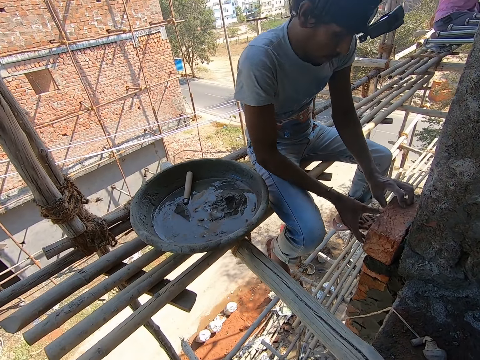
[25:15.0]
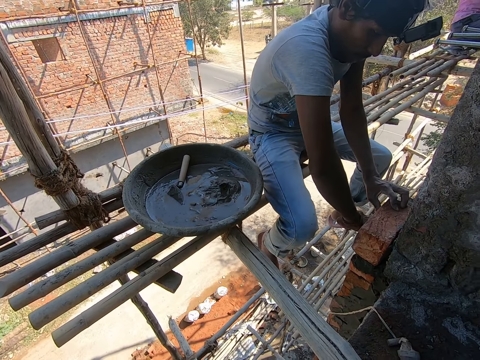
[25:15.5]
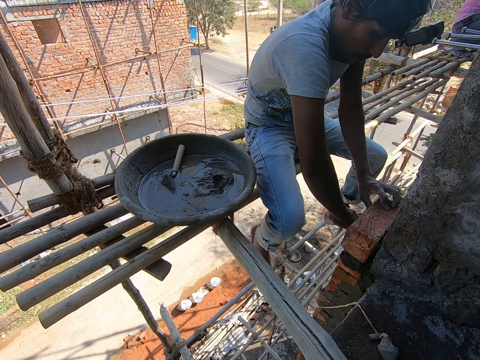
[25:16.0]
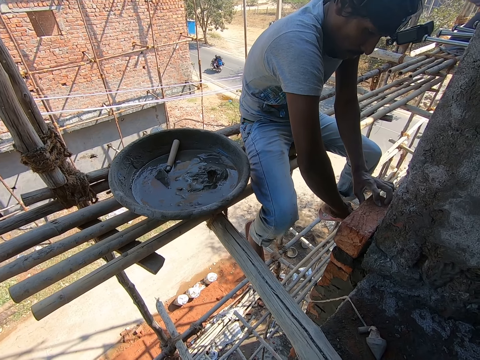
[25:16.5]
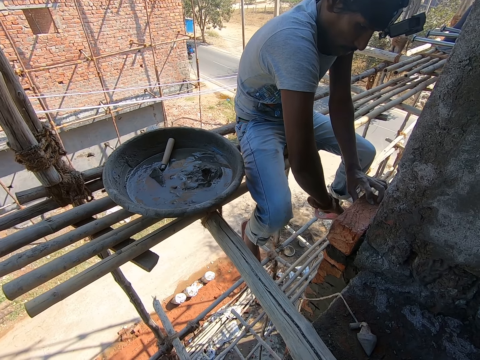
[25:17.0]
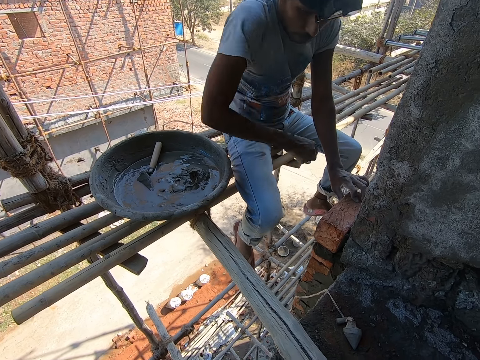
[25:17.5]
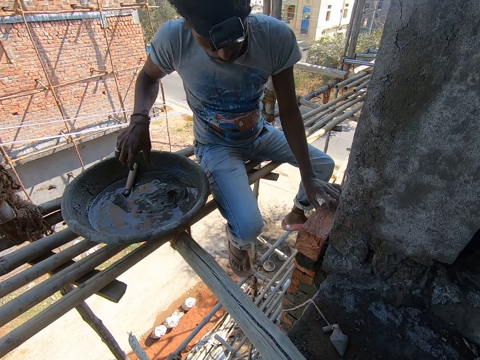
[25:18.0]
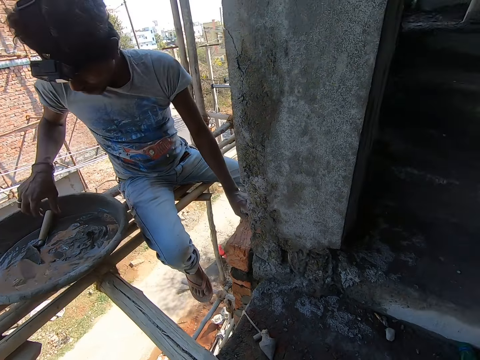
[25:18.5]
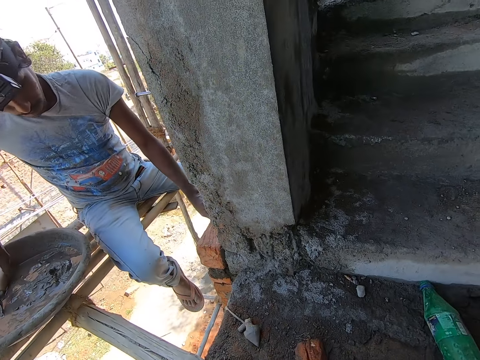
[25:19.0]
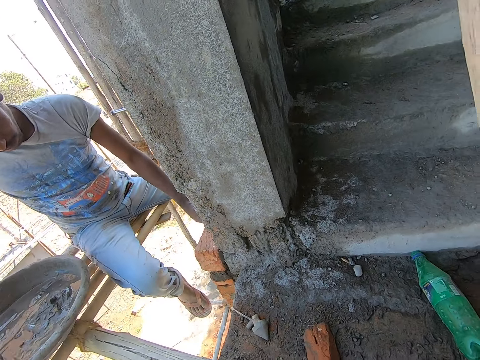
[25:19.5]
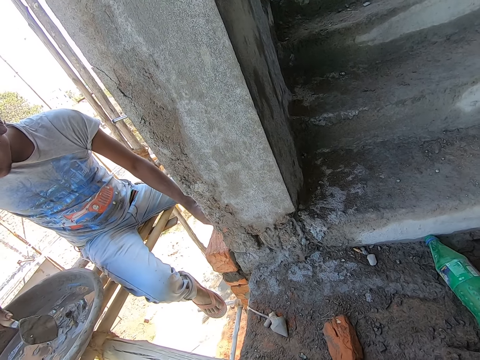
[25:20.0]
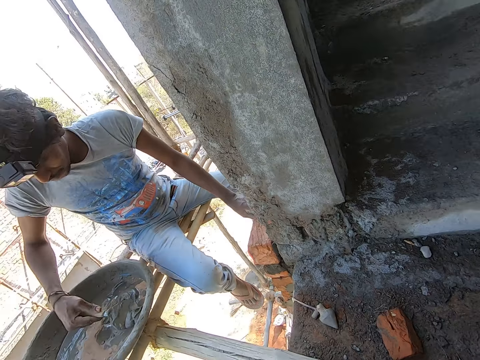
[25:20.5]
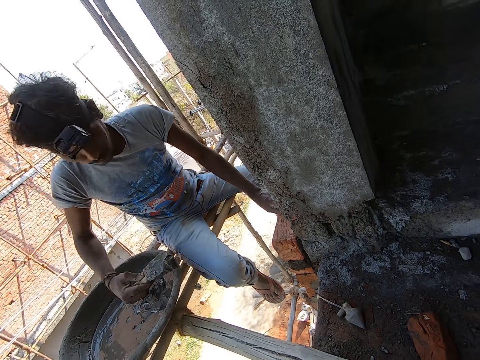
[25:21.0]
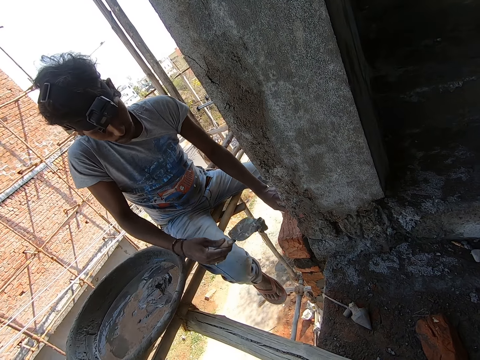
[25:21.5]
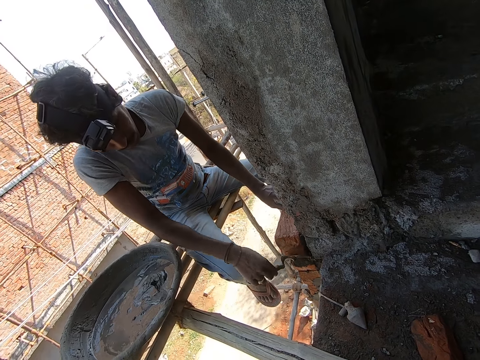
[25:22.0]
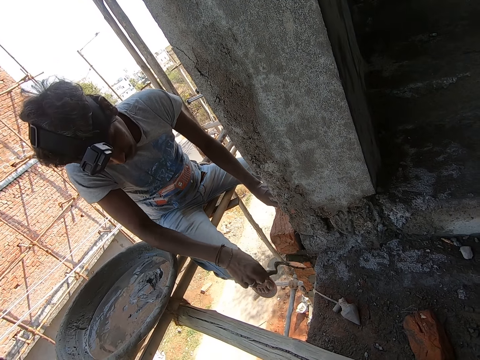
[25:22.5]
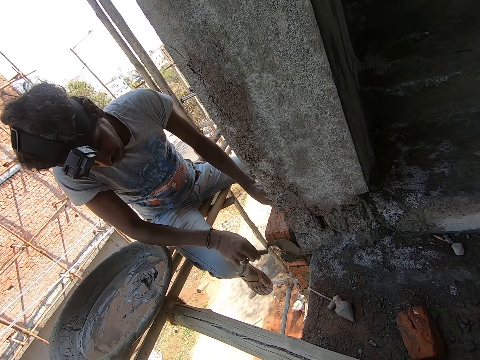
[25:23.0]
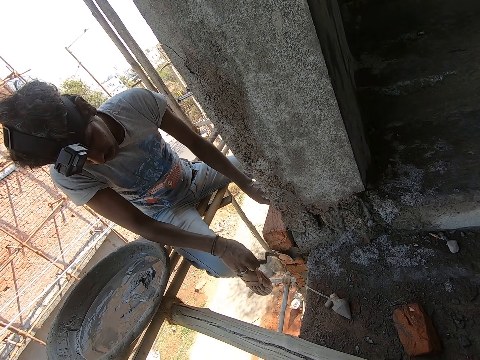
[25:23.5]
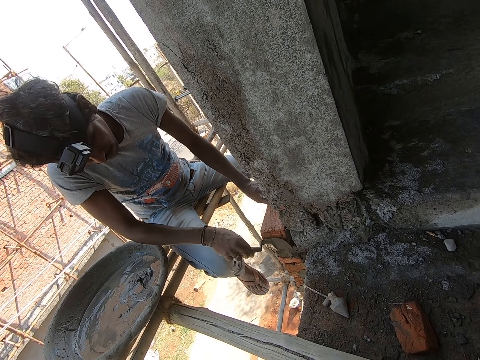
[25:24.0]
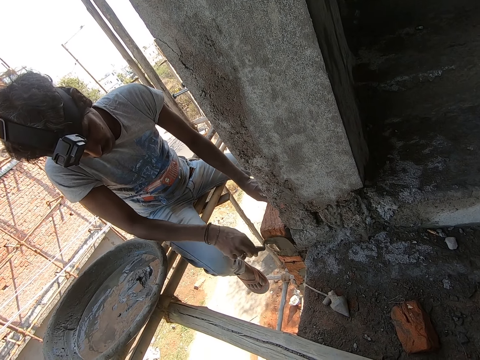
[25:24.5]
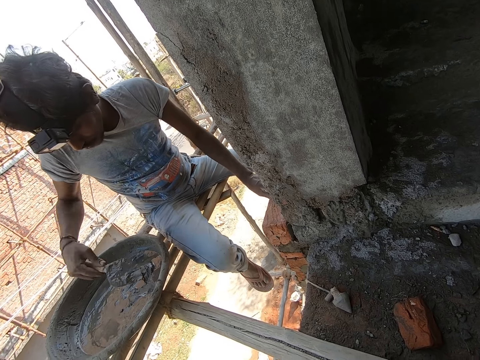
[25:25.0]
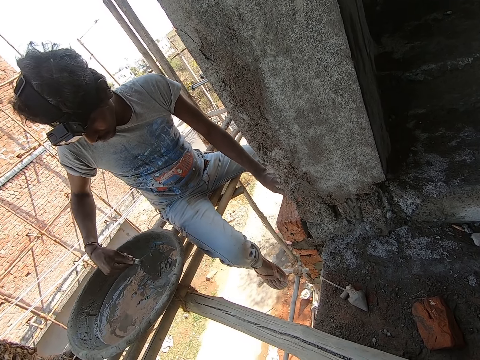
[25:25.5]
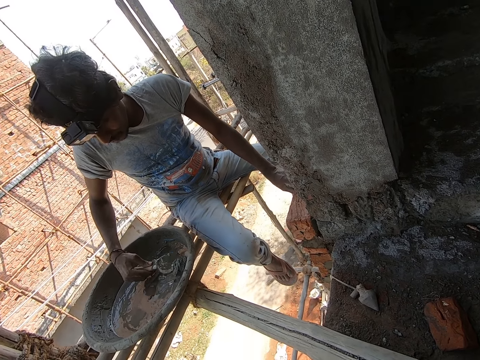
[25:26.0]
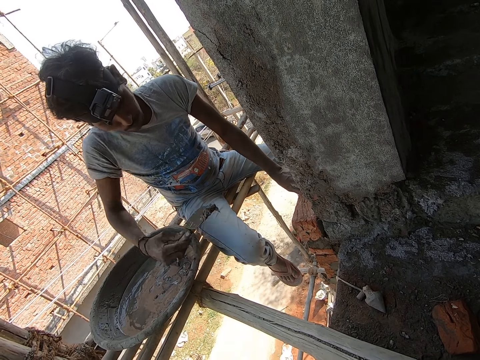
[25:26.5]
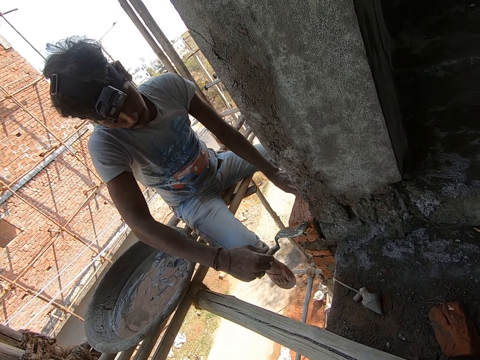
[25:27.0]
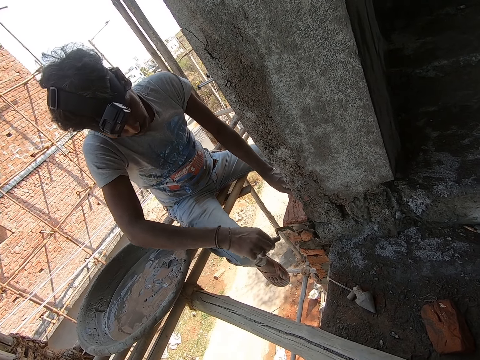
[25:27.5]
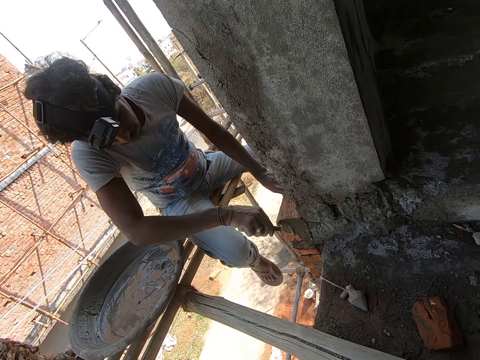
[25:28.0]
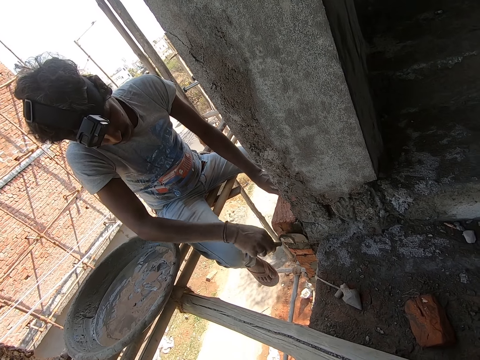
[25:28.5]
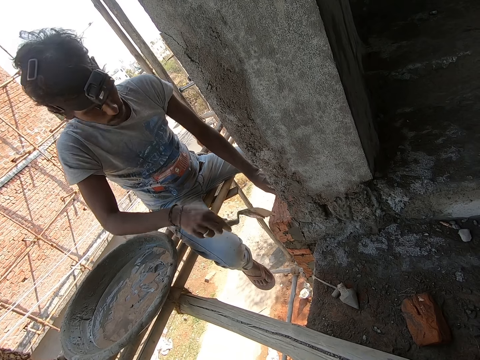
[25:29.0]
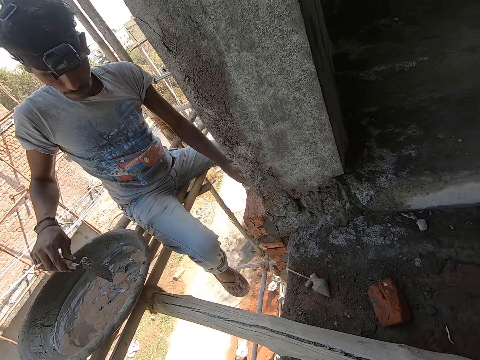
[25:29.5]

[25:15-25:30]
The man hits the brick on the wall with his right hand. The man interacts with the camera wearer. The man picks up a trowel from a cement pan with his right hand. The man moves the cement from the cement pan with the trowel on his right hand to the brick on the wall. The man moves the cement again.

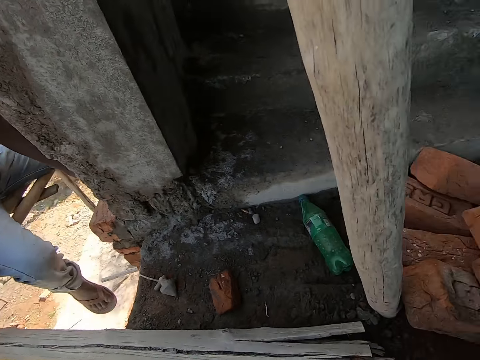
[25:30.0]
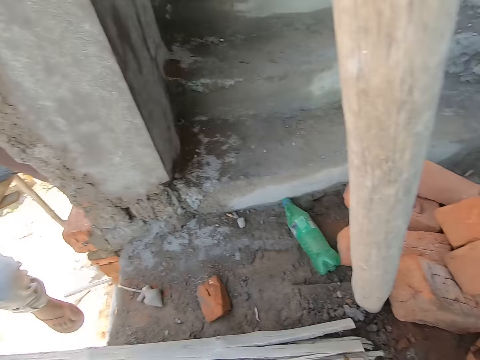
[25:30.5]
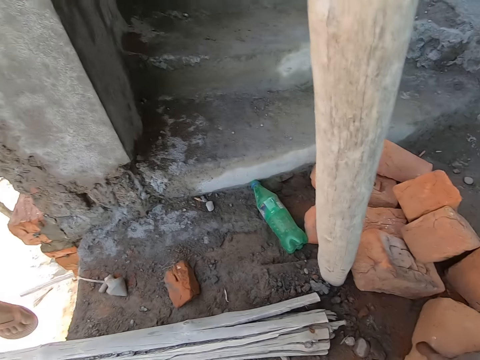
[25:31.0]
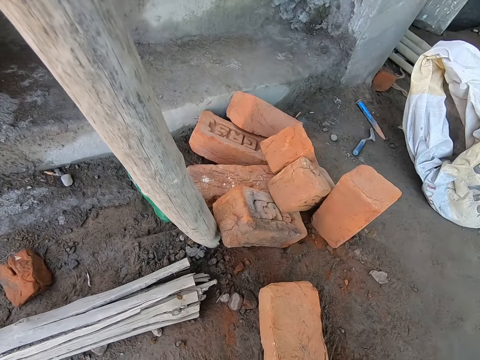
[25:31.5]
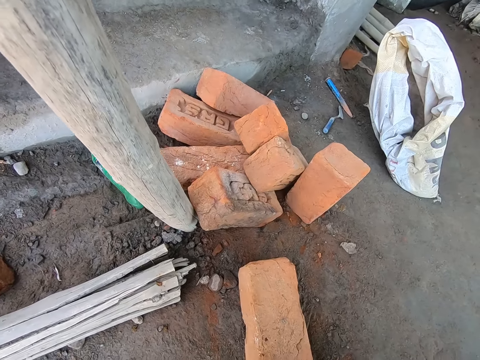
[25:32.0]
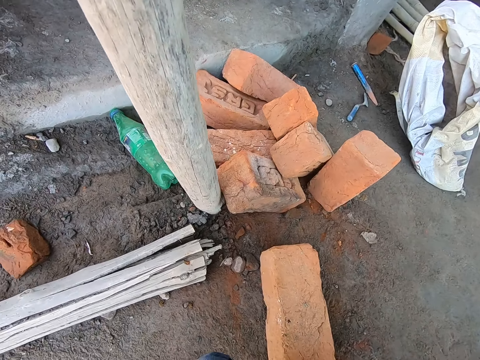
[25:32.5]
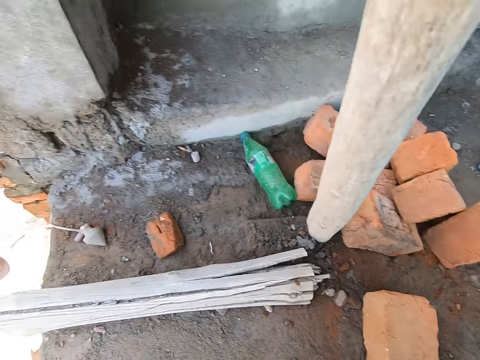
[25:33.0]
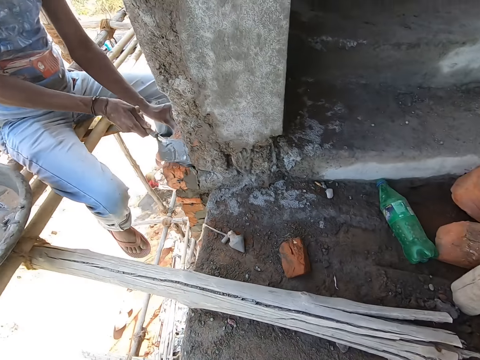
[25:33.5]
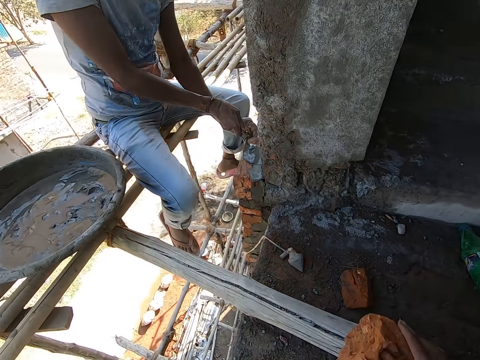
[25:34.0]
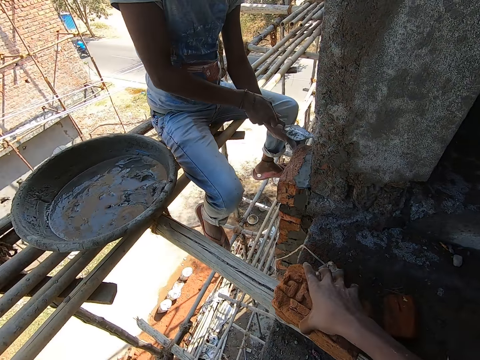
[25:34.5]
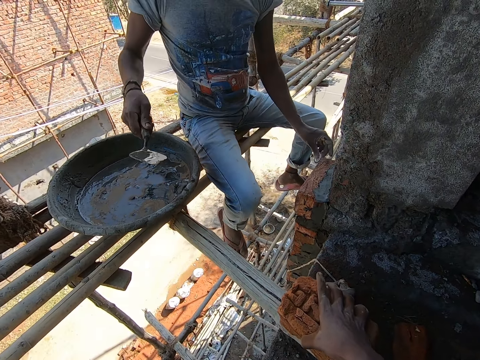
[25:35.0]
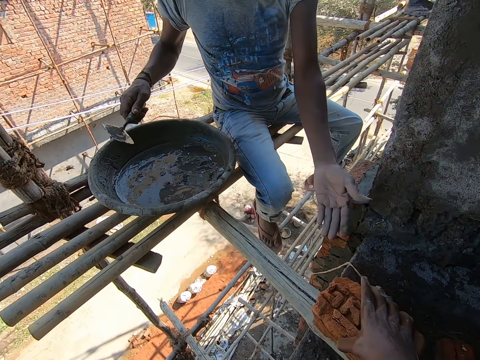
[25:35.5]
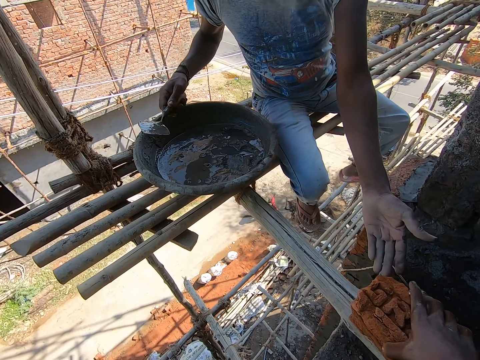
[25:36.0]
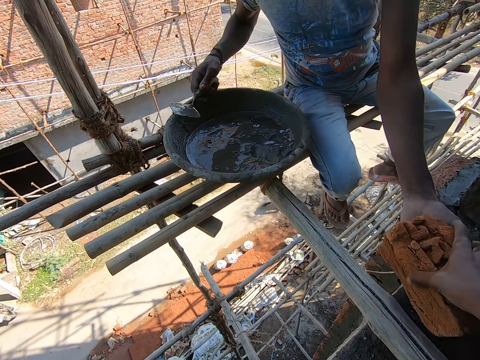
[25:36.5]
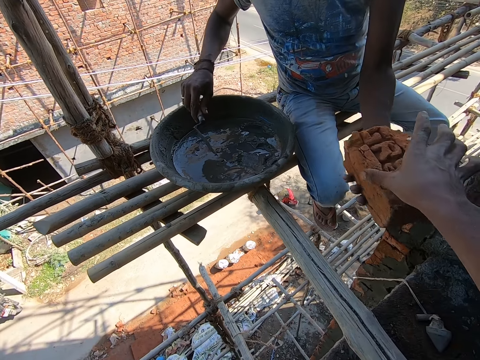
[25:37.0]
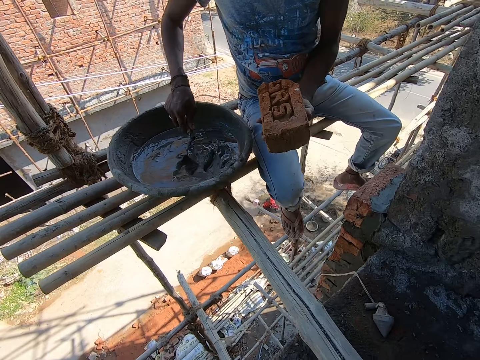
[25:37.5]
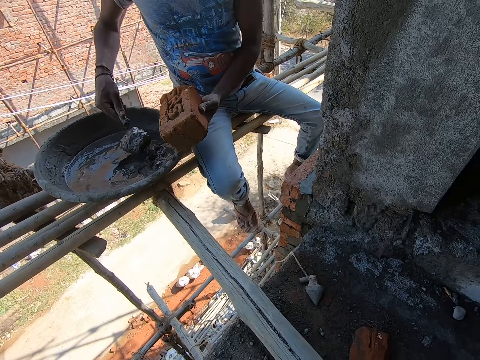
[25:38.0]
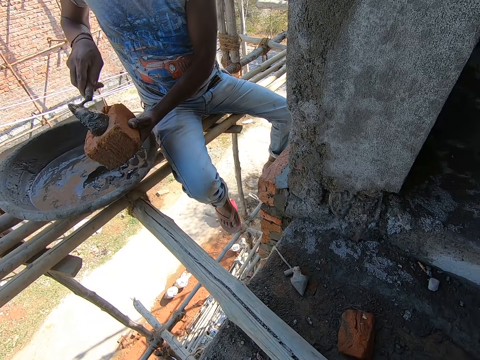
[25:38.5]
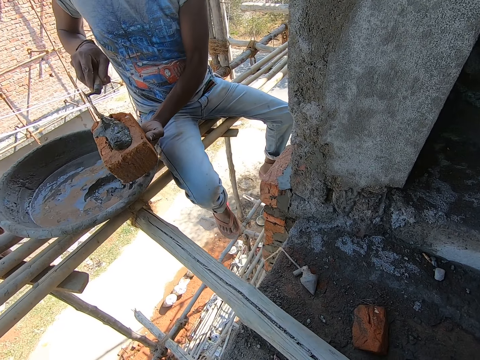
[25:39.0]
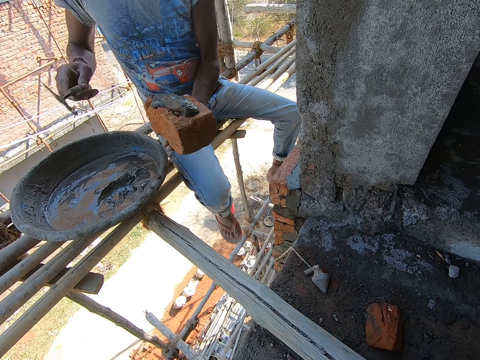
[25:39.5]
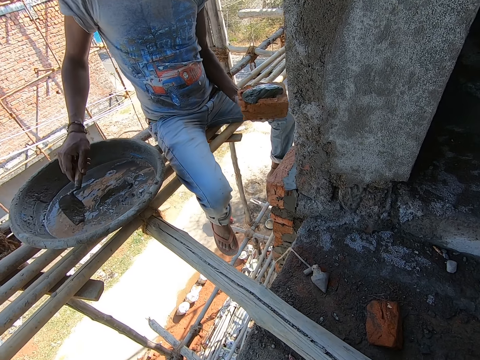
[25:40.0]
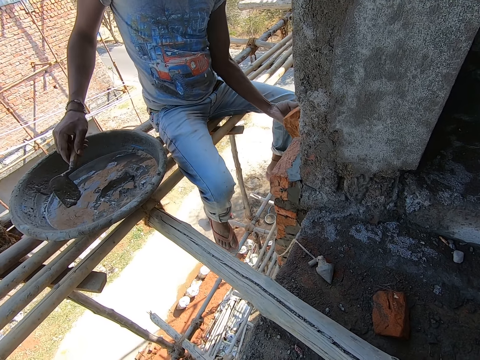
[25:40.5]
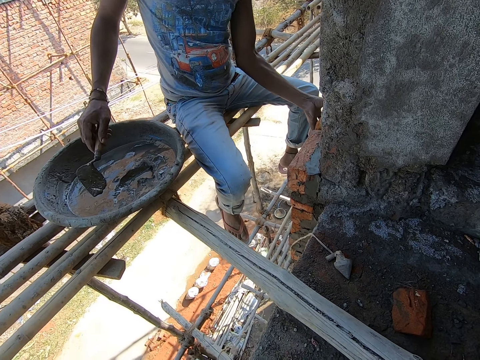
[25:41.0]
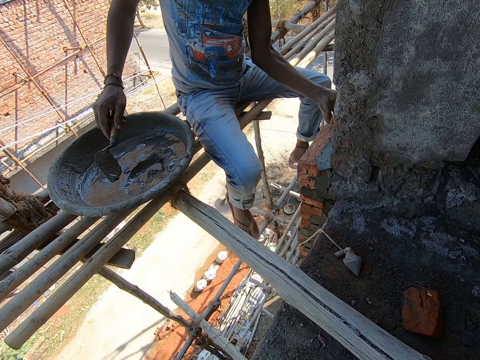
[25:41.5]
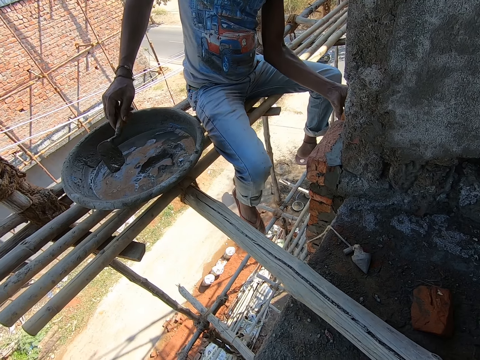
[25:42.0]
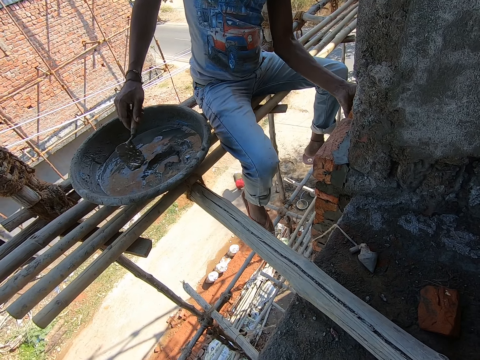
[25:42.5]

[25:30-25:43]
The man drags a brick on the floor with his right hand. The camera wearer pulls the brick. The man applies the cement on the brick on the wall with the trowel in his right hand. The camera wearer drops the brick on a bamboo with his right hand. He holds the brick. The man collects the brick from the camera wearer with his left hand. The camera wearer gives the man the brick. He looks around. The man moves the cement from the cement pan with the trowel on his right hand to the brick on his left hand. The man places the brick on the wall with his left hand.
